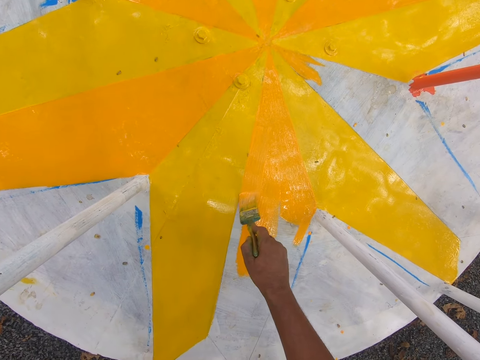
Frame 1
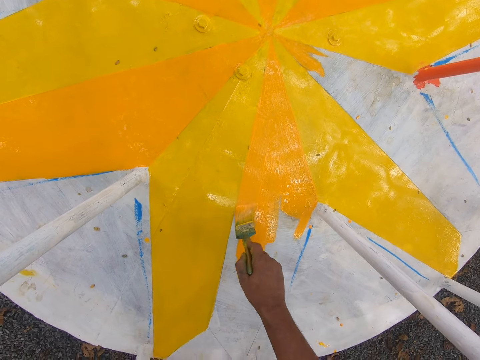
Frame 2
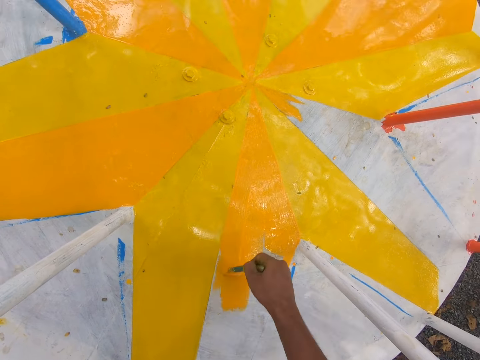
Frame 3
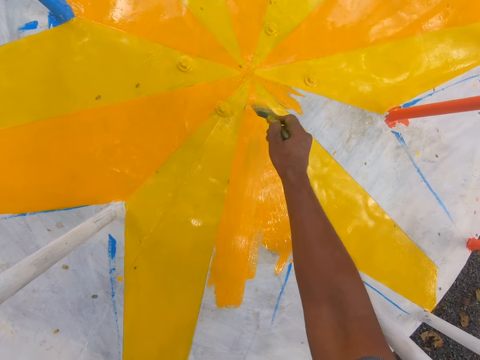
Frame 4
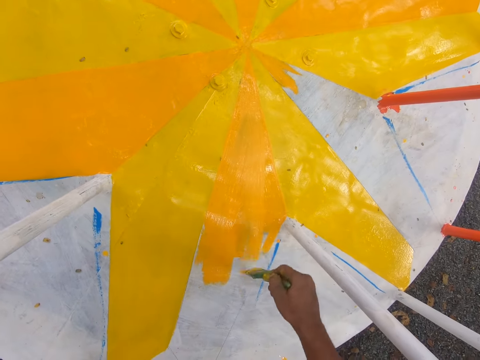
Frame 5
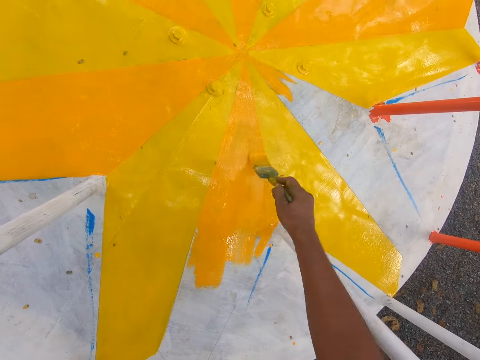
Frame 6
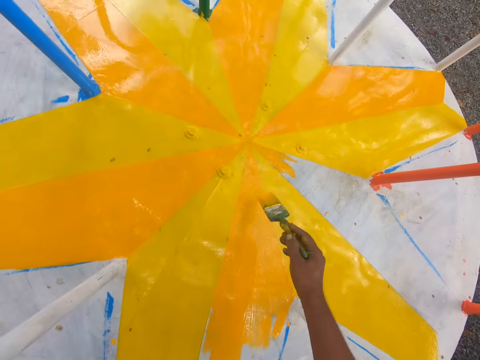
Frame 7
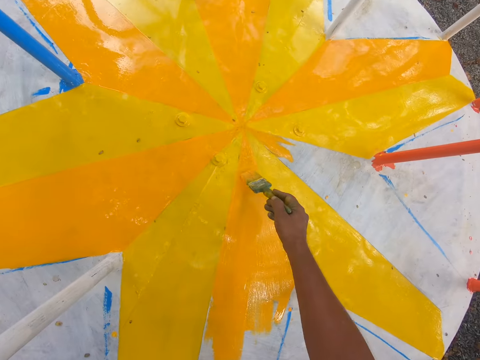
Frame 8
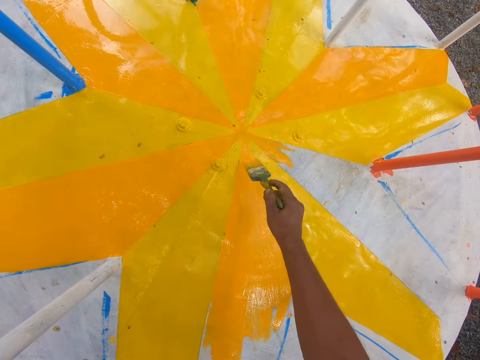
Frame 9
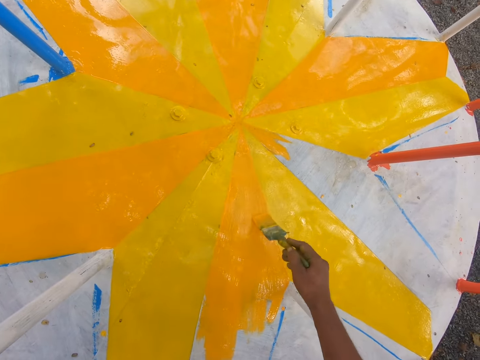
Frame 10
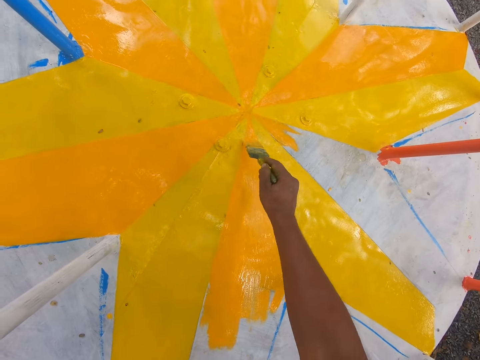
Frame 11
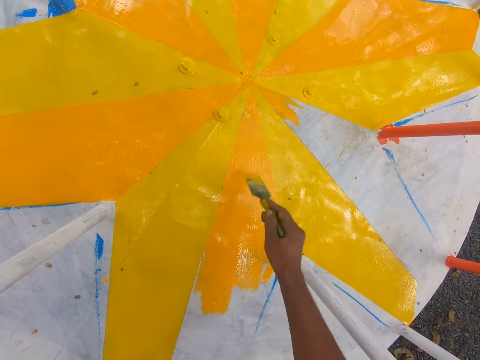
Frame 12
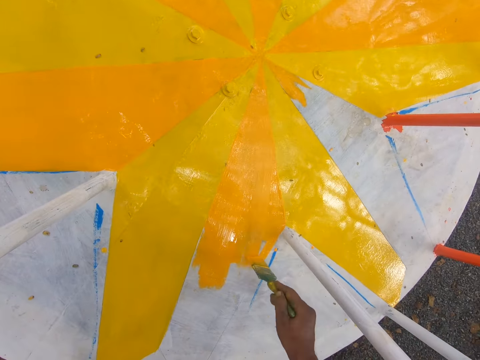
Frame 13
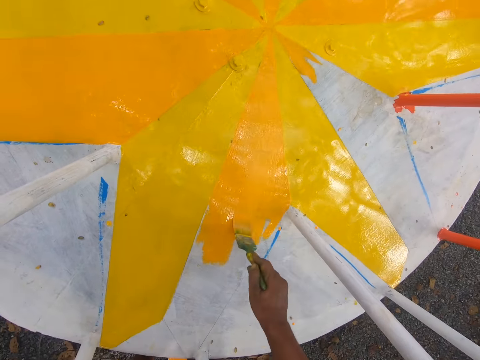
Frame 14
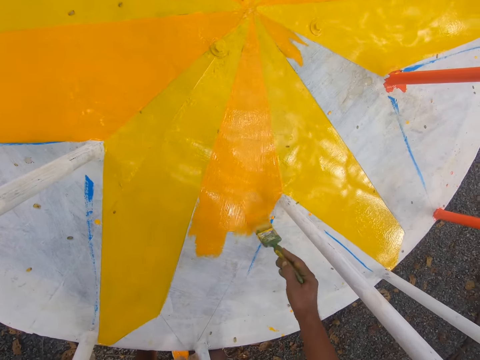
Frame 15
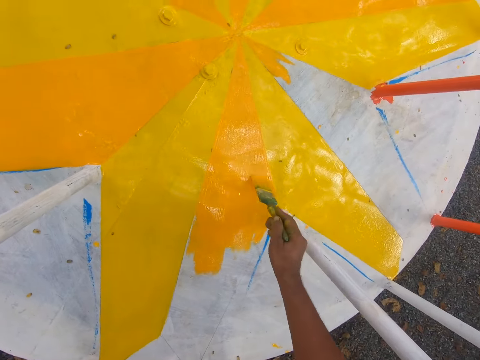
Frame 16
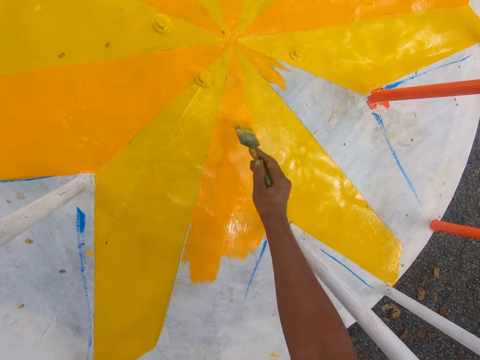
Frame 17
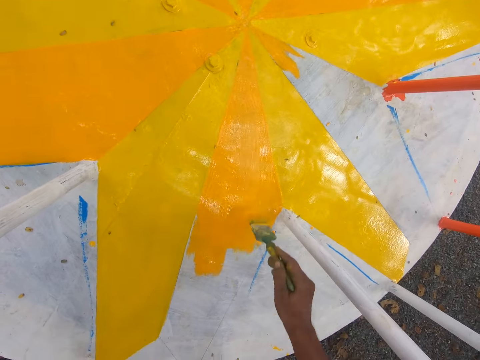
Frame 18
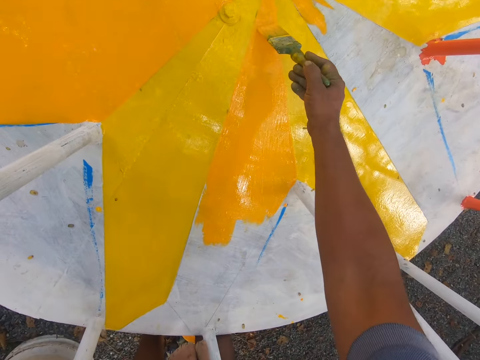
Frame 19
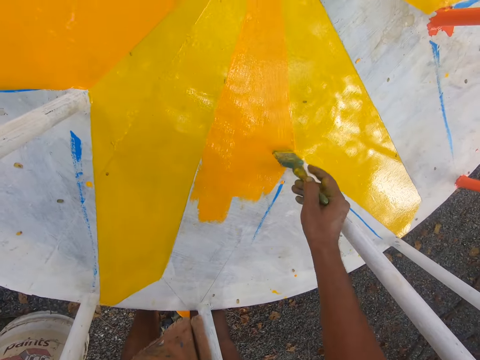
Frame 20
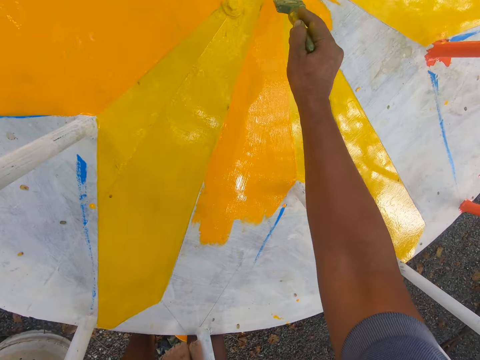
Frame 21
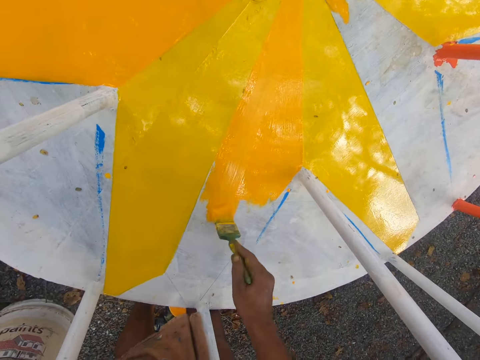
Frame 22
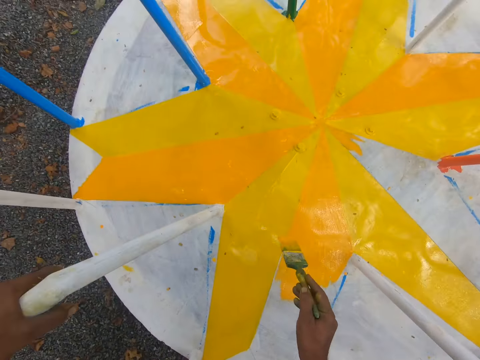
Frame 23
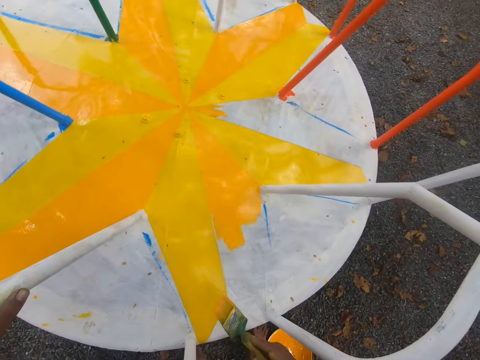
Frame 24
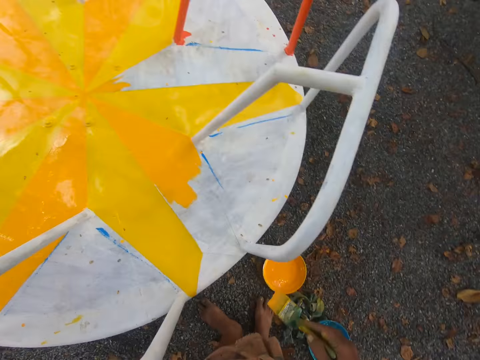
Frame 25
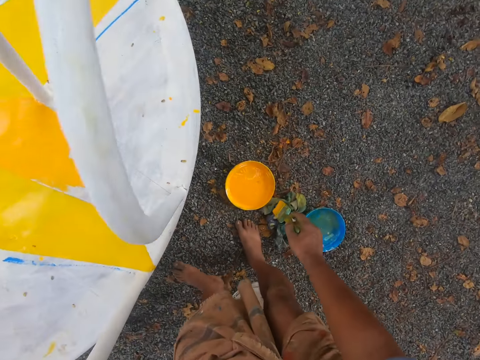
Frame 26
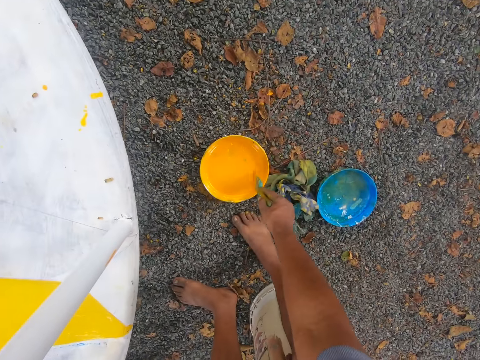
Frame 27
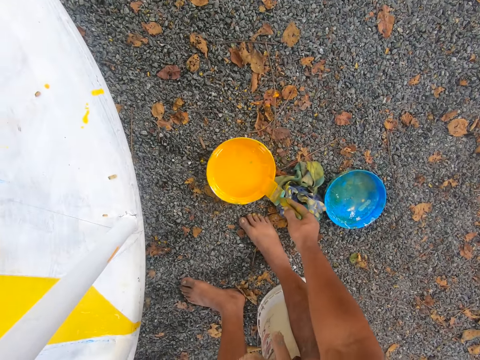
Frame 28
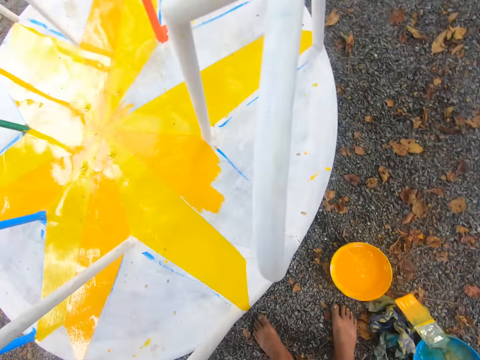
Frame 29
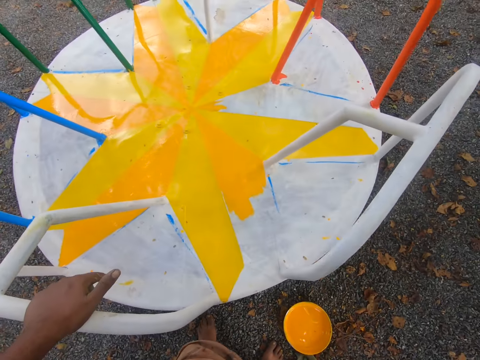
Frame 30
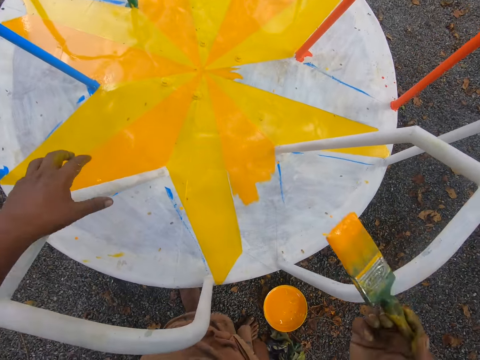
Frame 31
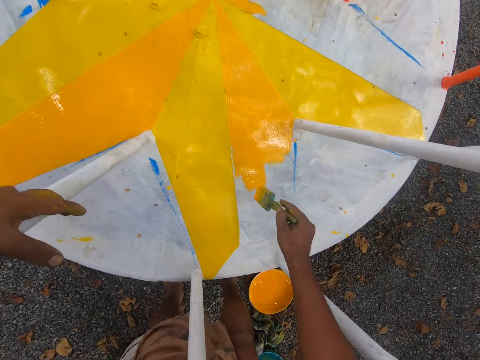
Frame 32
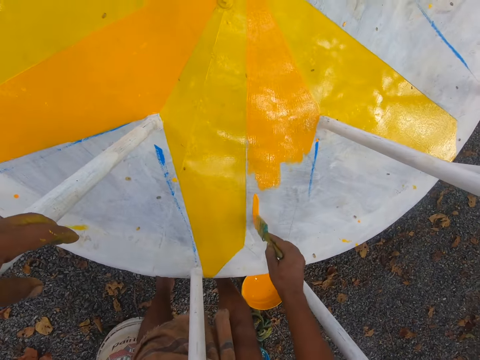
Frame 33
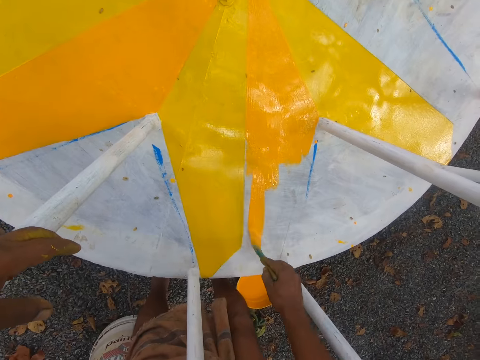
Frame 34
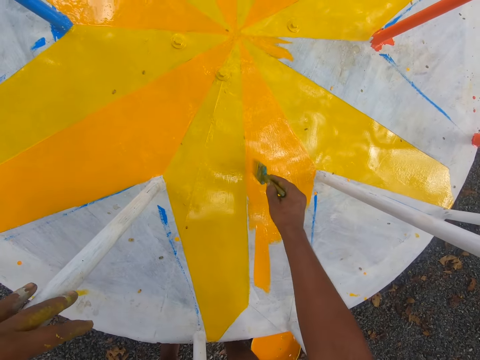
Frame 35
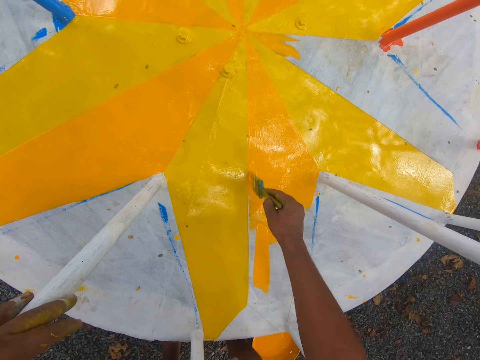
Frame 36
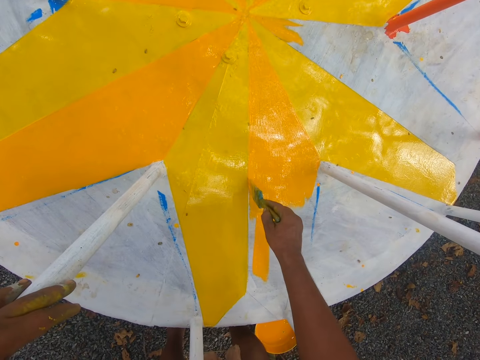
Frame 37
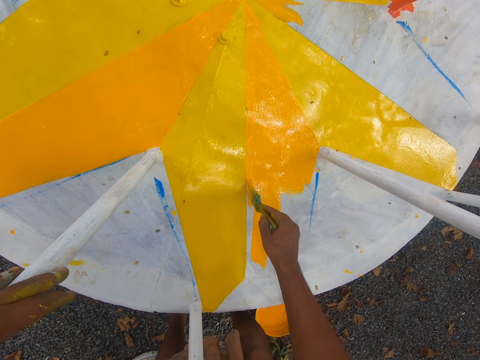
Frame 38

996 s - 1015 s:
The camera wearer dips the paintbrush in the bucket of paint on the ground with his right hand. He wipes the edge of the bucket of paint with the paintbrush in his right hand. He holds the handle with his left hand. He paints the playground carousel with the paintbrush in his right hand.

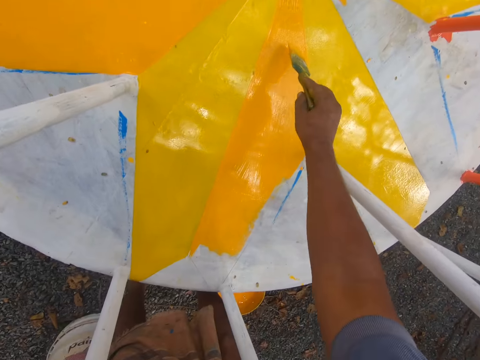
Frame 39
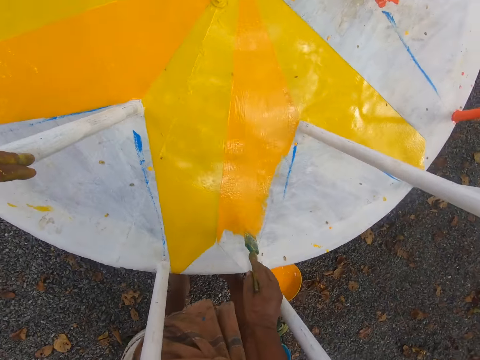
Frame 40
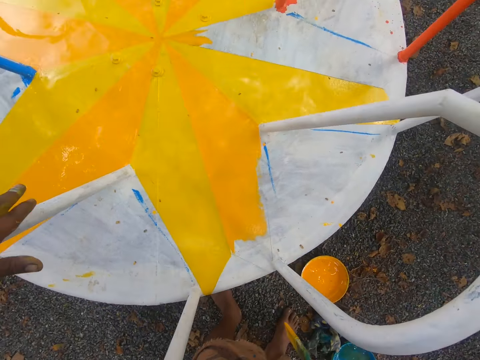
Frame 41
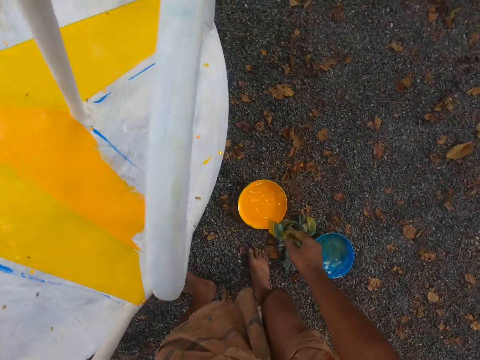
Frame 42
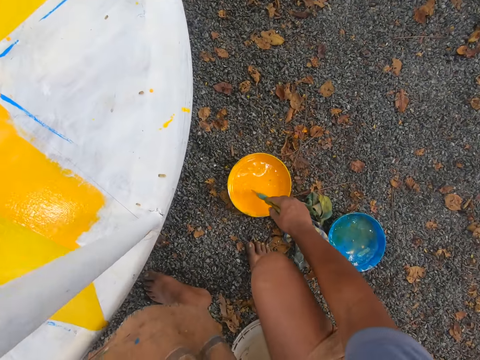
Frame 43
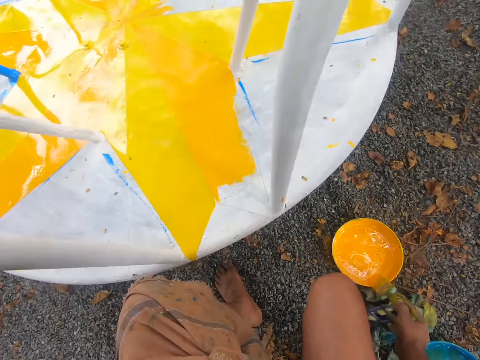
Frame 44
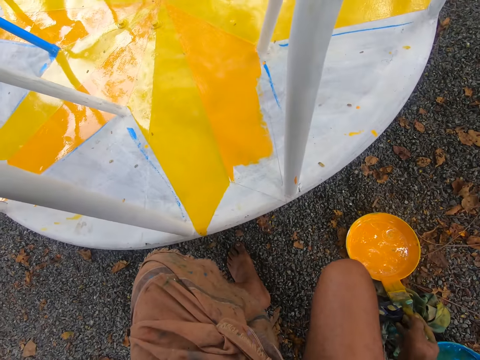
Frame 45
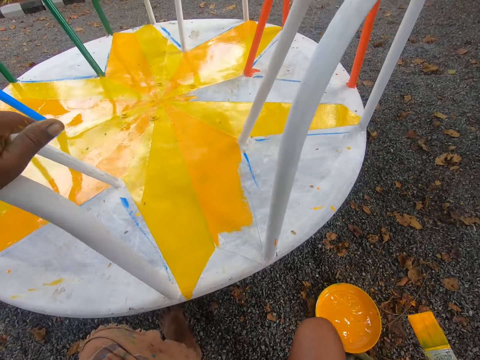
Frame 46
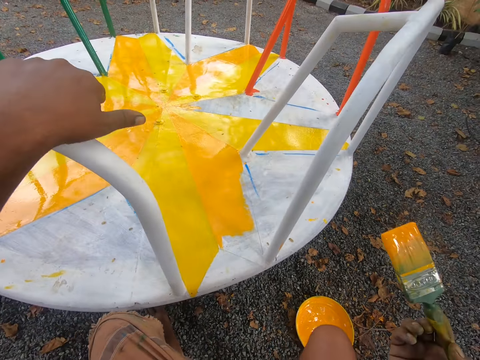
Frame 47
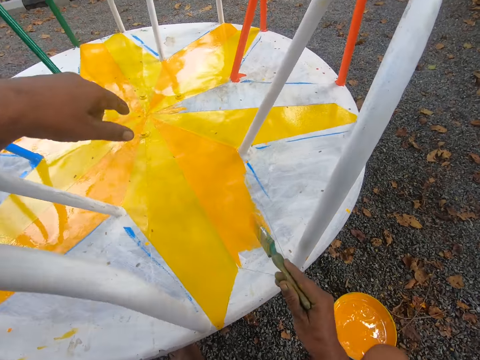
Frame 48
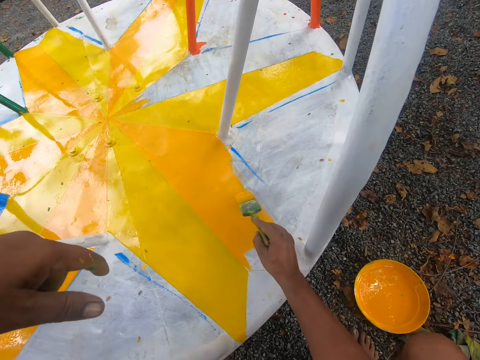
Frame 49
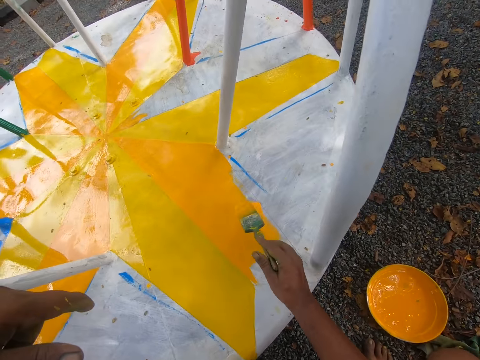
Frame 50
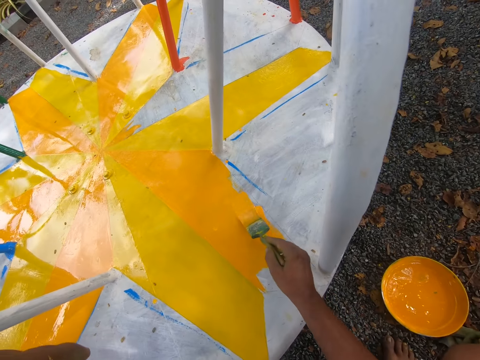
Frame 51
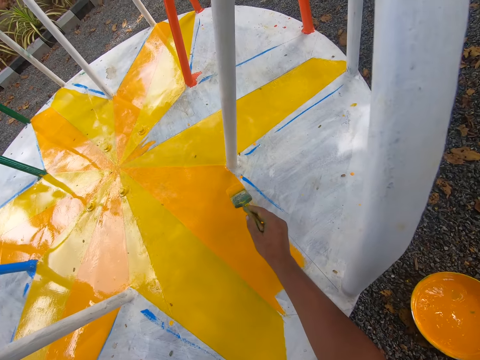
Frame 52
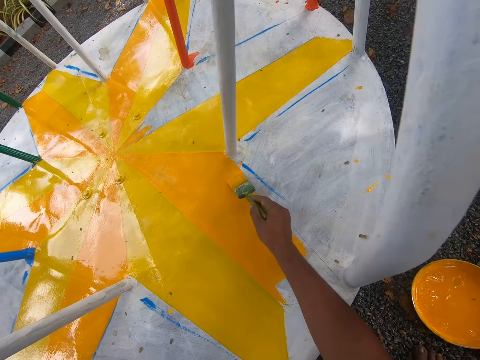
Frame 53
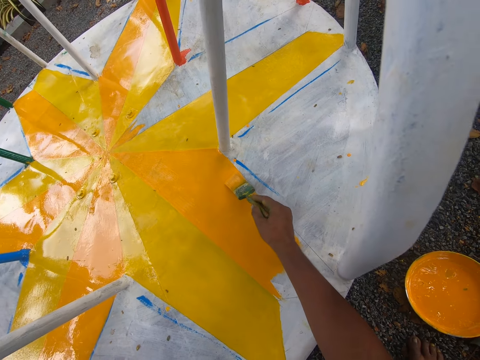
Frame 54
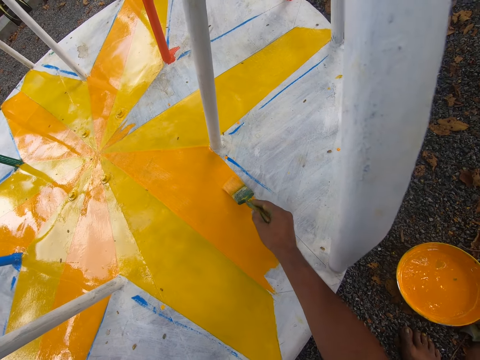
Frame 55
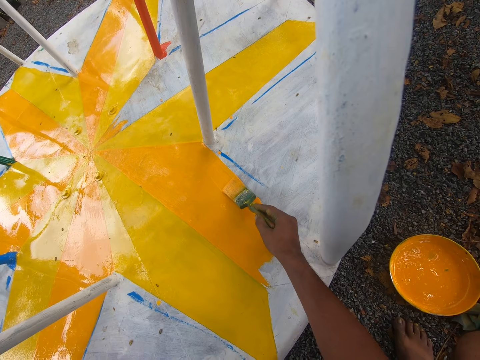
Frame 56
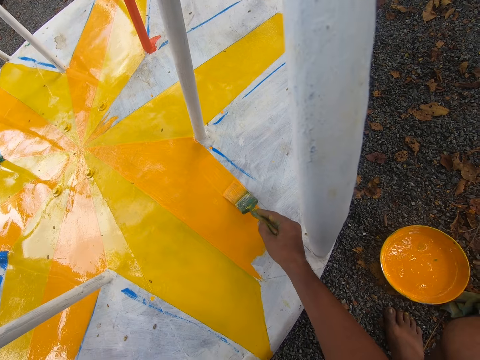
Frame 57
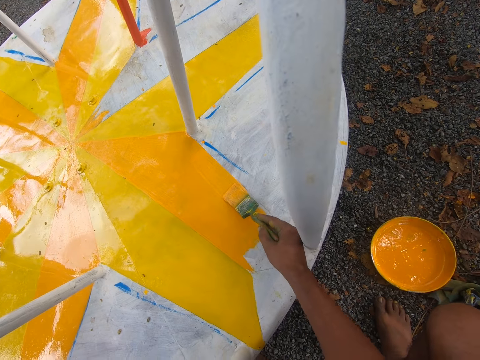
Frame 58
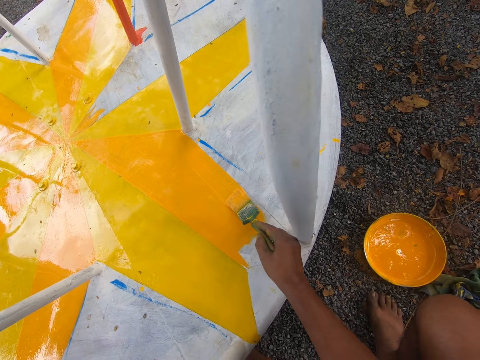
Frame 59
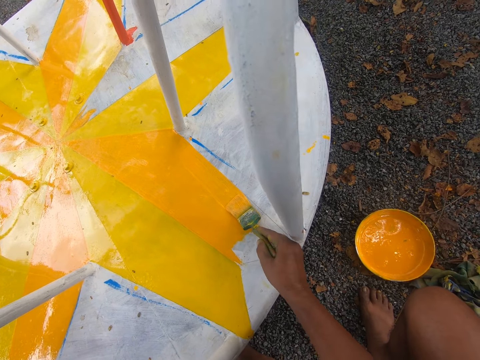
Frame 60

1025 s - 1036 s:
The camera wearer dips the paintbrush in the bucket of paint on the ground with his right hand. He wipes the edge of the bucket of paint with the paintbrush in his right hand. He paints the playground carousel with the paintbrush in his right hand.
